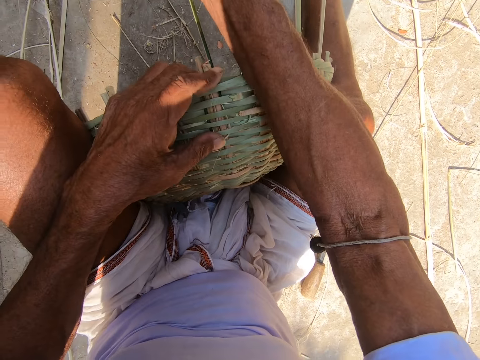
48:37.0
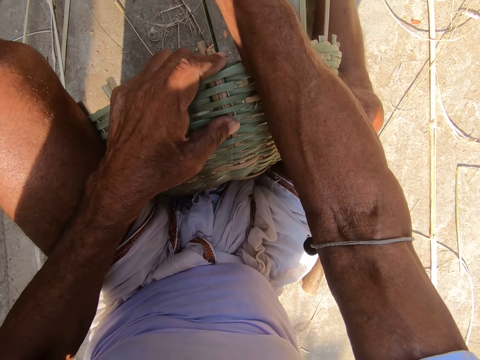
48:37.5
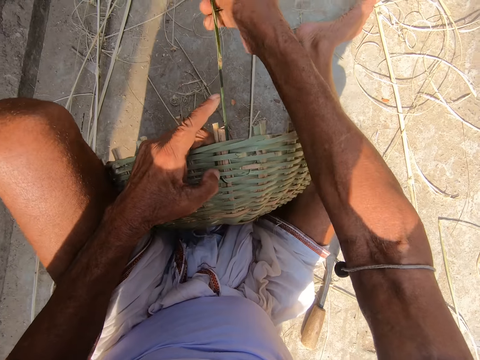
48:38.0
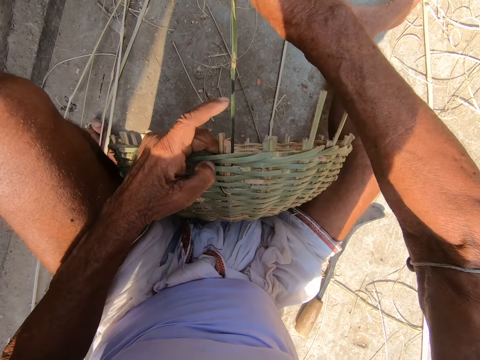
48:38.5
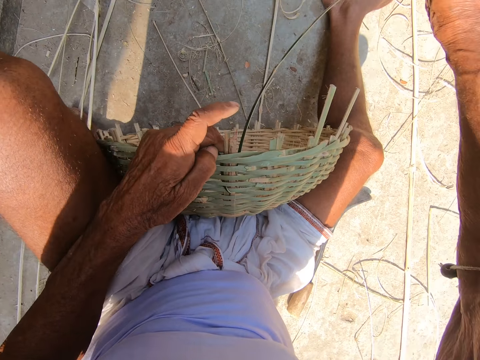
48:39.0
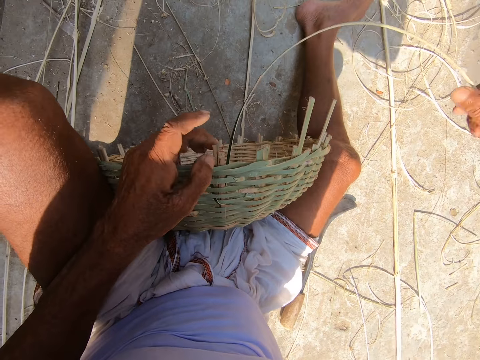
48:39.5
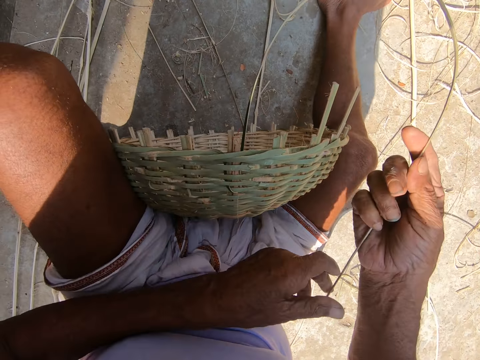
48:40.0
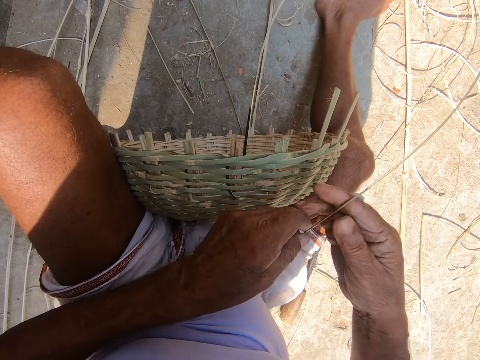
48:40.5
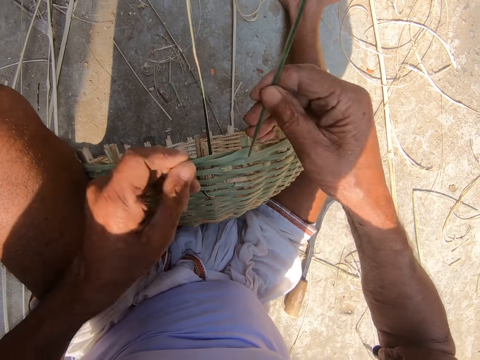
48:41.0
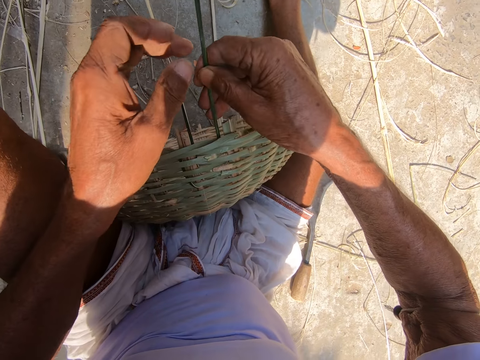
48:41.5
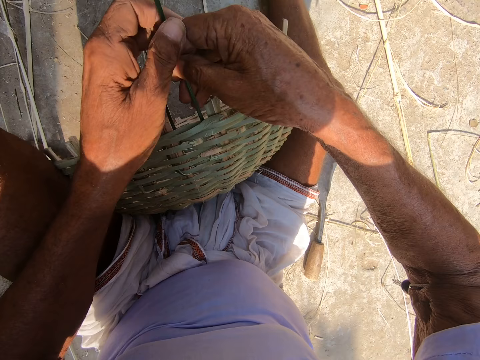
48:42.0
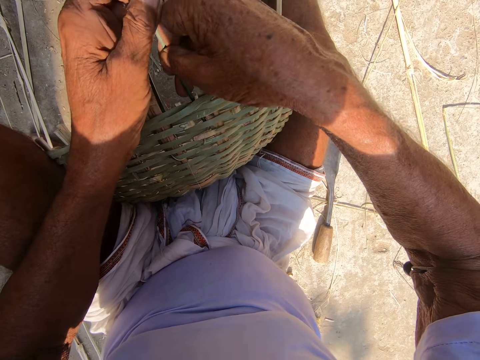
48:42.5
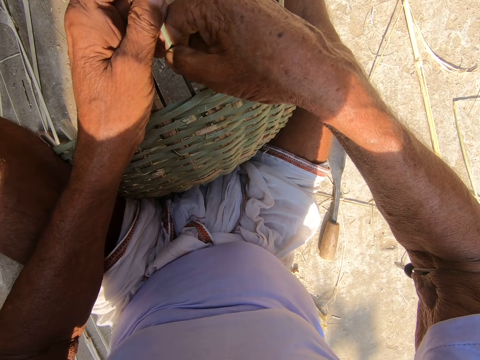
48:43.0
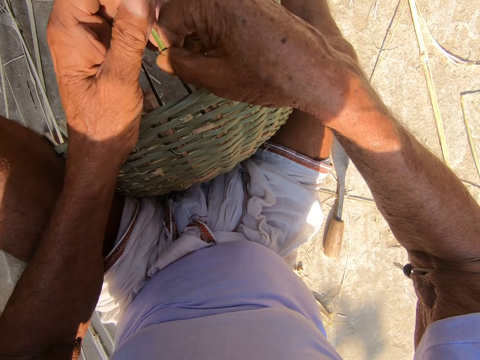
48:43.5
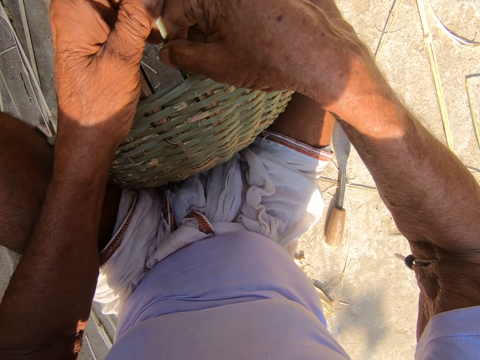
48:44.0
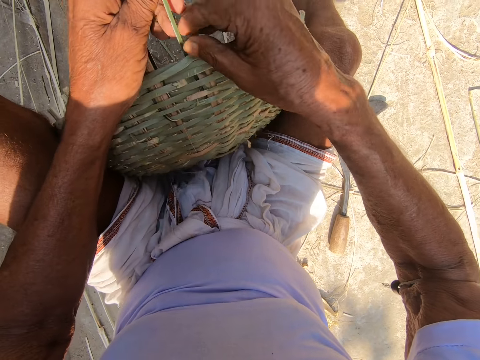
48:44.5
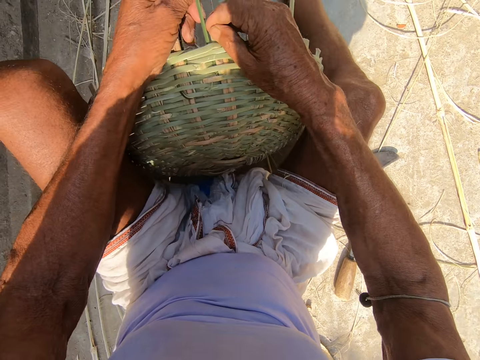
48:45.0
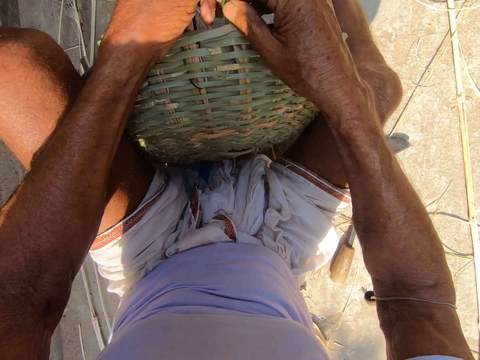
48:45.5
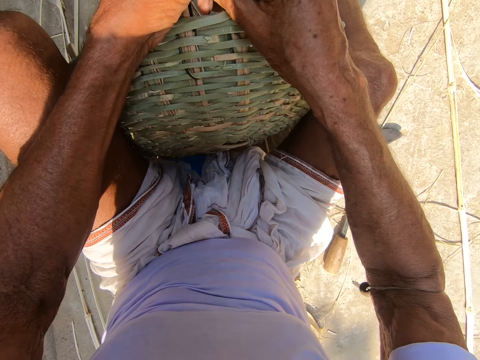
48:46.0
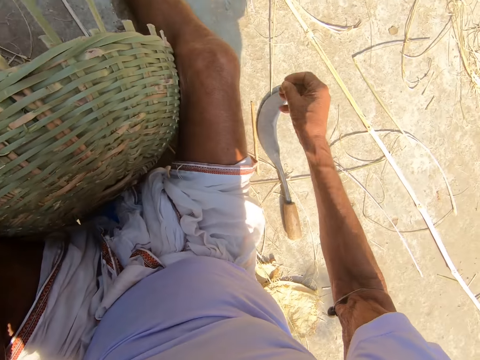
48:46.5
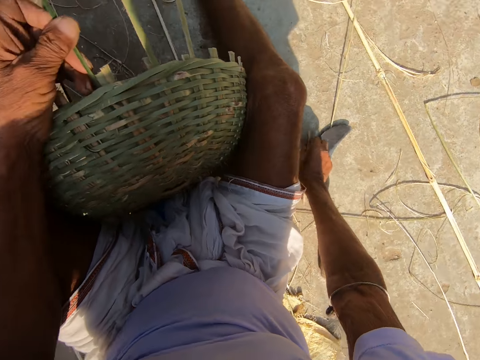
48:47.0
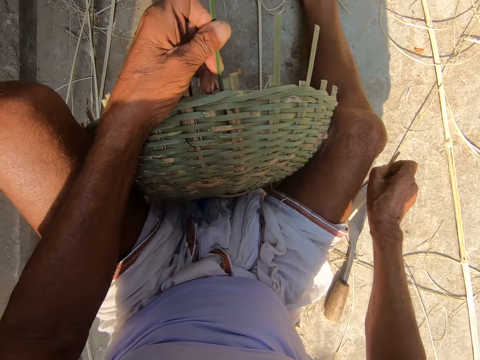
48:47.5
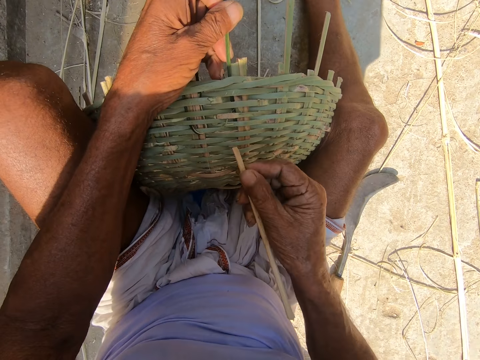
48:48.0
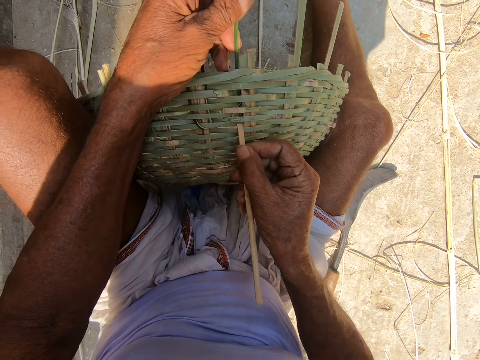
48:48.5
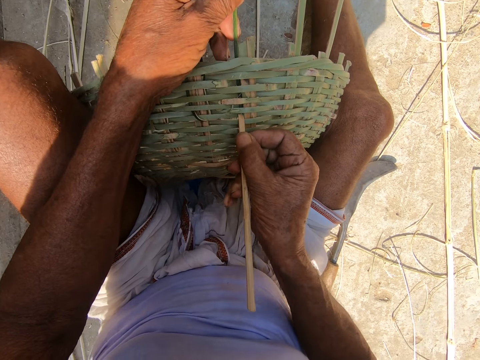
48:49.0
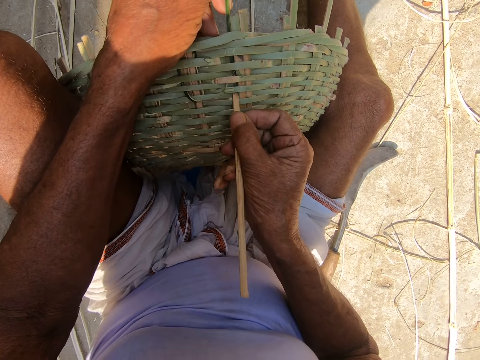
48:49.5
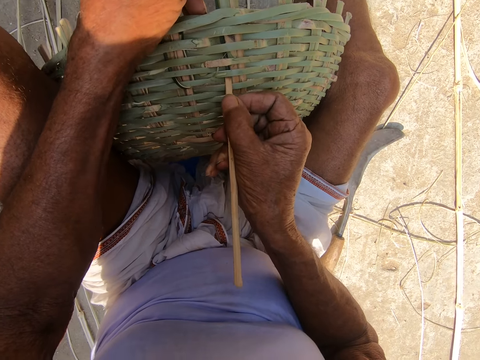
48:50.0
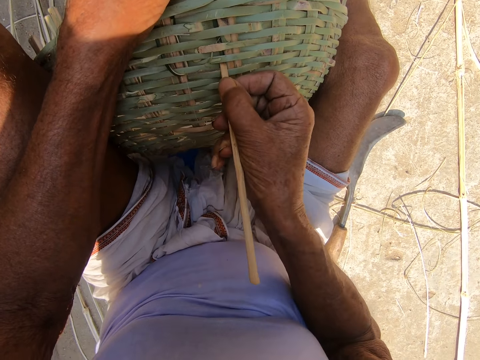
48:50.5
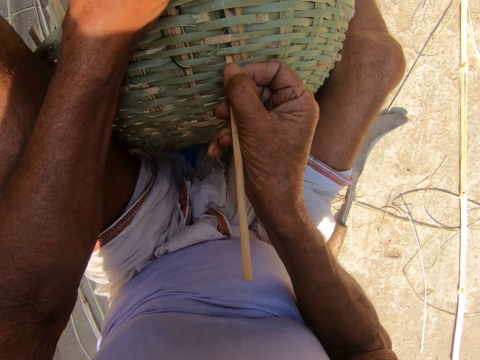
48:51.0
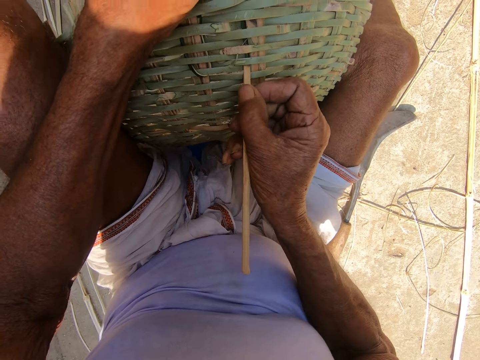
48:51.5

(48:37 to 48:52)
The camera wearer bends the dried sisal. He inserts the bamboo strip in his hands in the basket. He makes the bucket. He picks the stick up from the floor with his right hand. He presses the cane weavers of the basket with the stick in his right hand. He pulls the sisal with the stick.

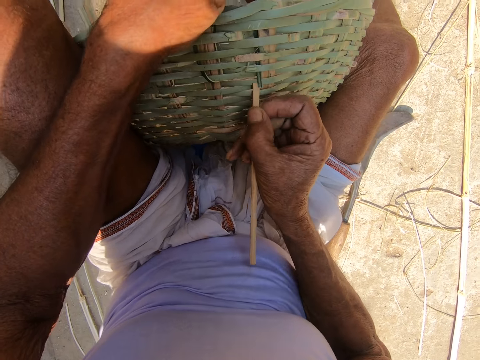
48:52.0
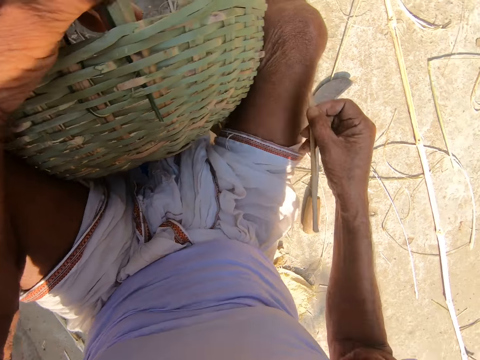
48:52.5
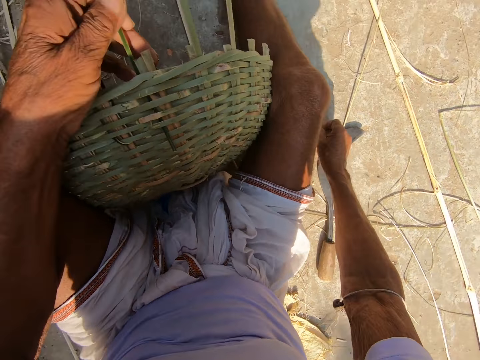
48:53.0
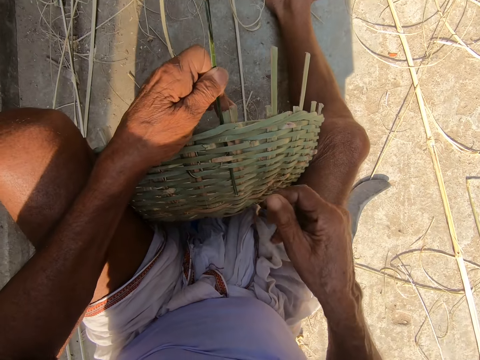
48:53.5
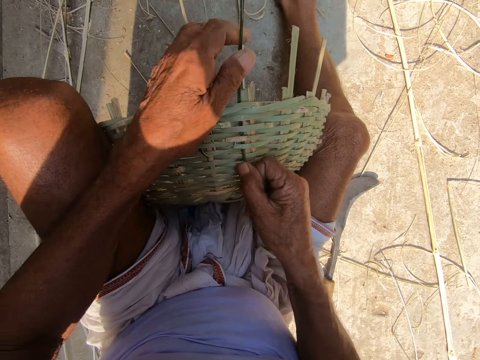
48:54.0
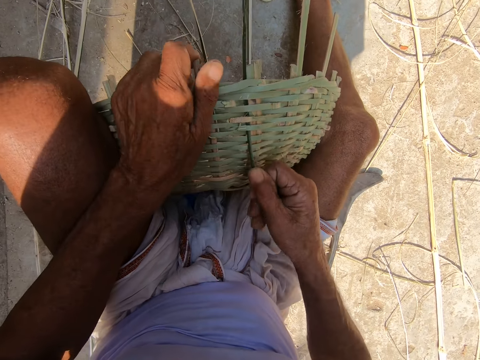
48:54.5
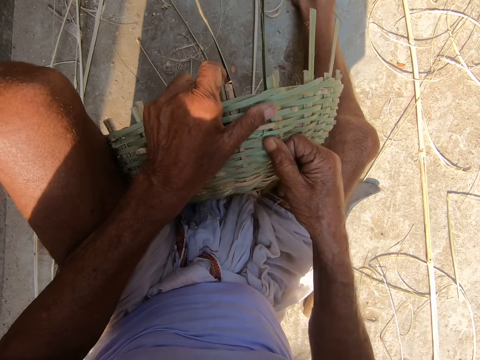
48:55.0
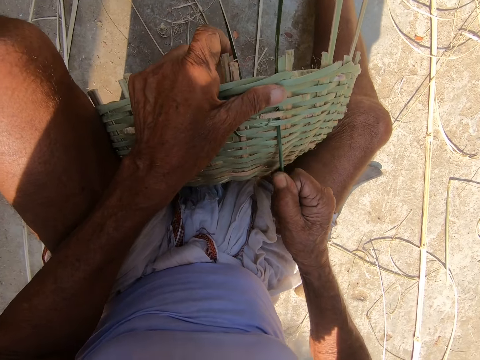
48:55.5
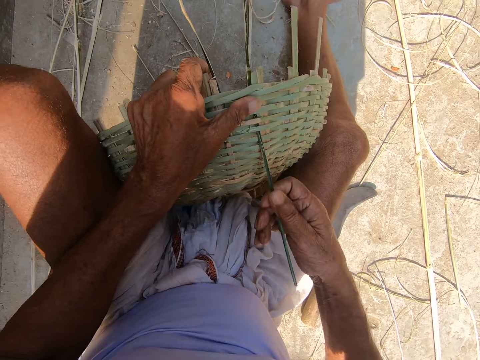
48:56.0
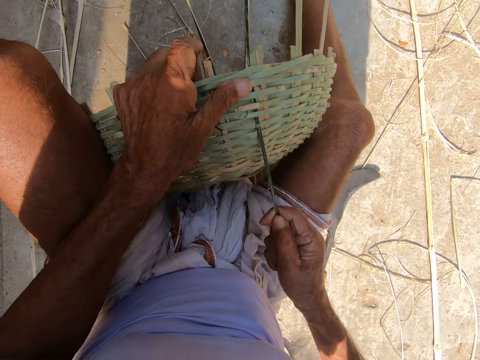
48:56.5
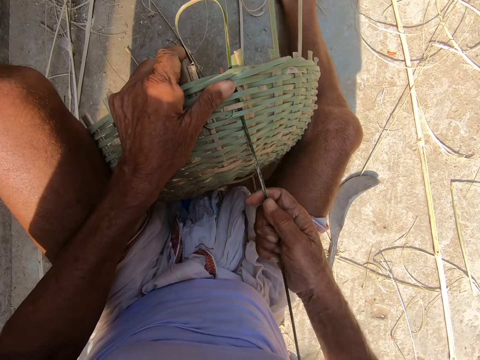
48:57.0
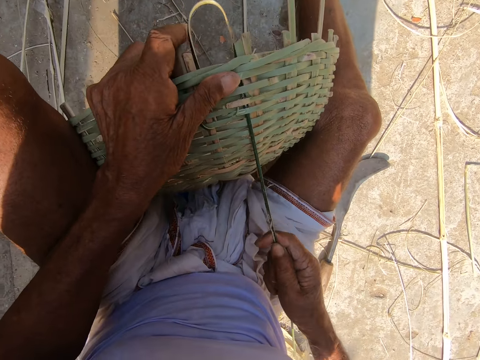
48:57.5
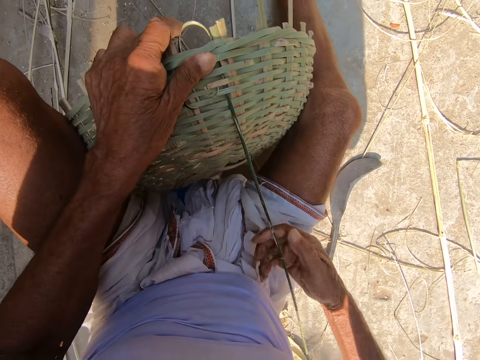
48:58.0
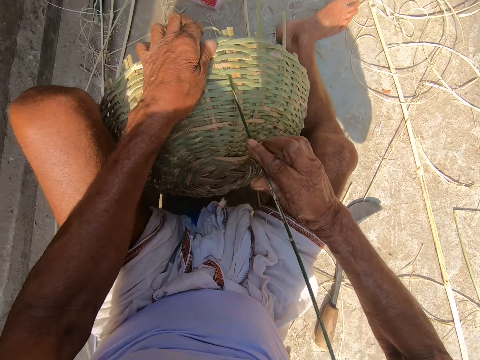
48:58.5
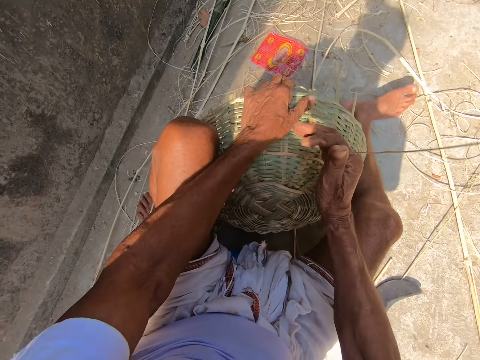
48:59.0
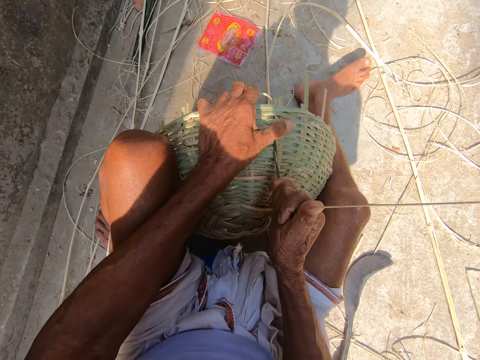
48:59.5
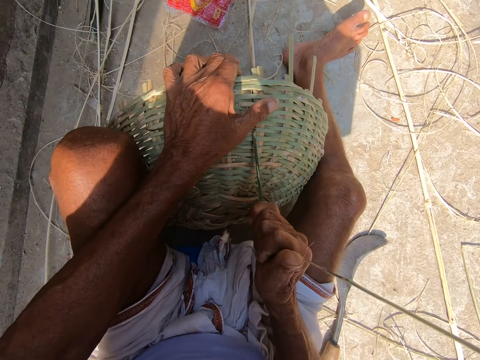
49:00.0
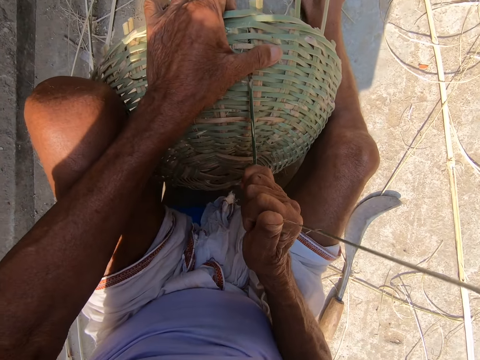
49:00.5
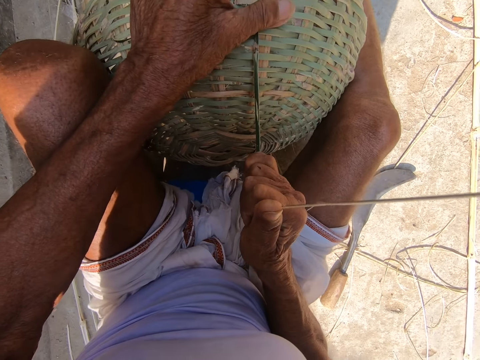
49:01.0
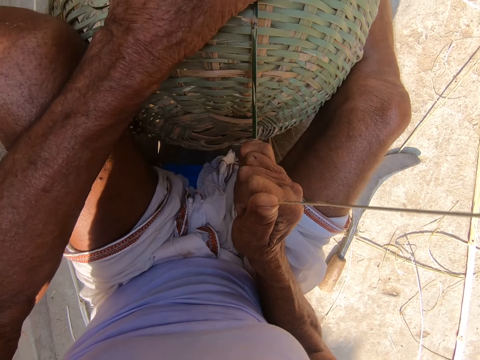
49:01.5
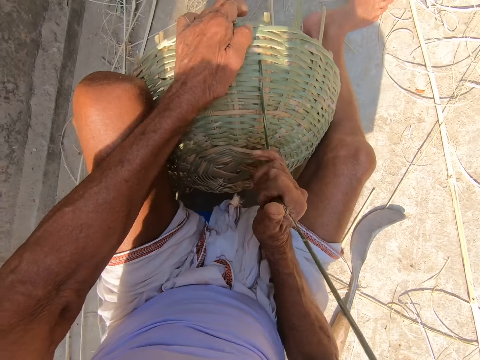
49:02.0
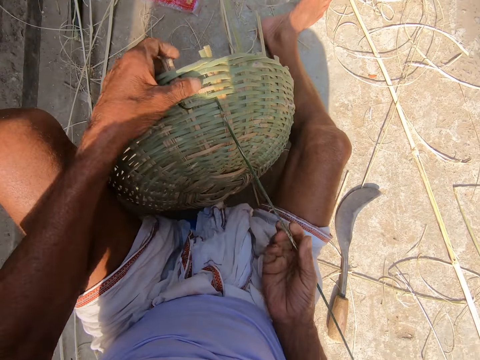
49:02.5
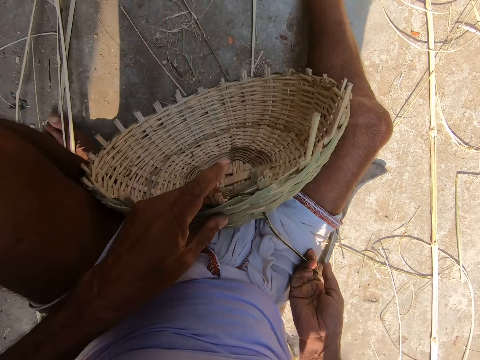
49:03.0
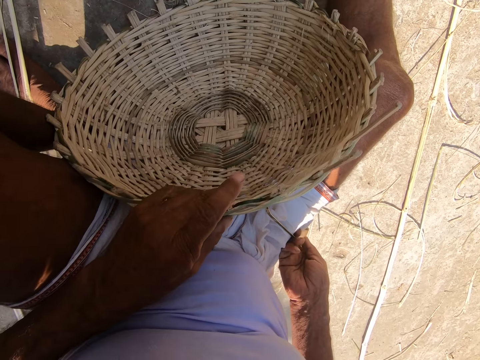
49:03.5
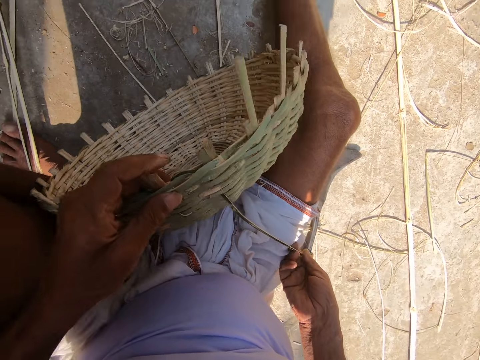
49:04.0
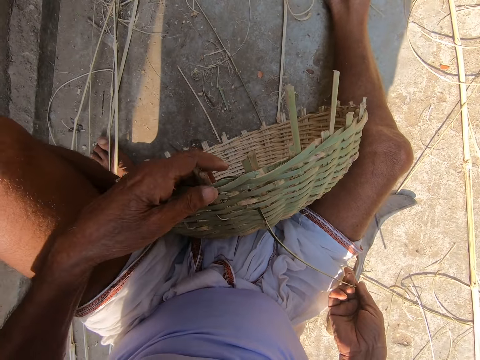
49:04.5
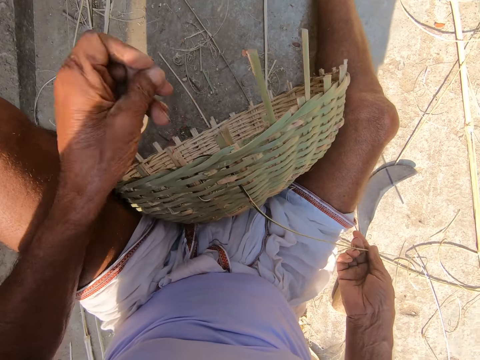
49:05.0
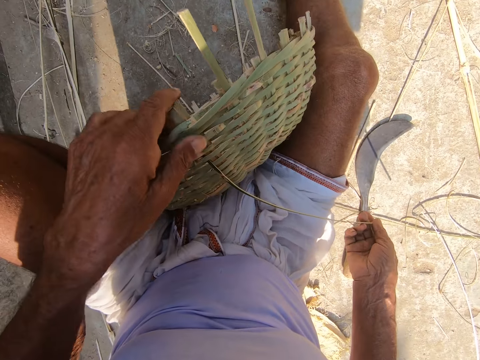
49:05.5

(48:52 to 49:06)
The camera wearer drops the stick in his right hand on the floor. He pushes the bamboo strip into the basket or bucket with his left hand. He pulls the bamboo strip with his right hand. He looks at the bucket.
